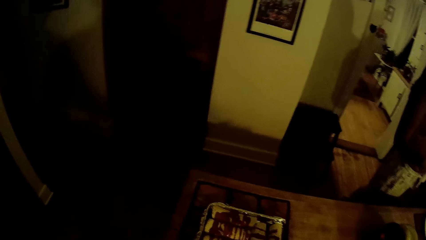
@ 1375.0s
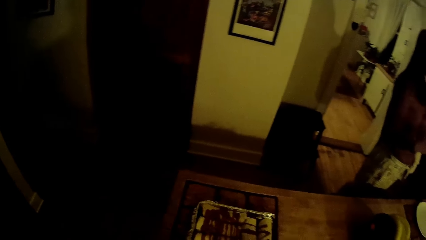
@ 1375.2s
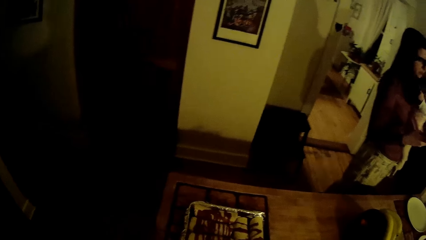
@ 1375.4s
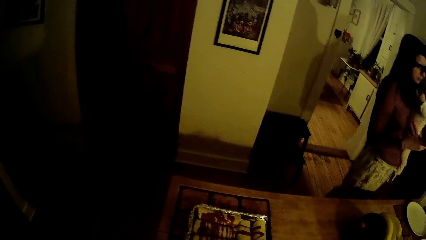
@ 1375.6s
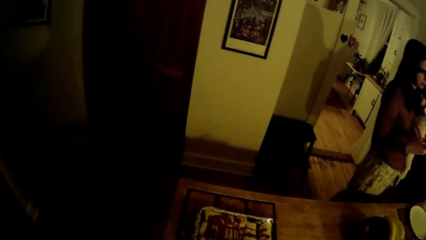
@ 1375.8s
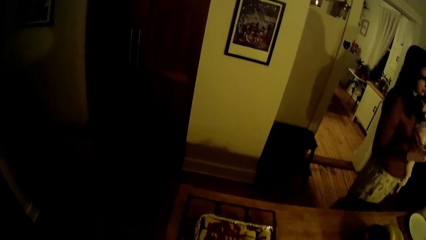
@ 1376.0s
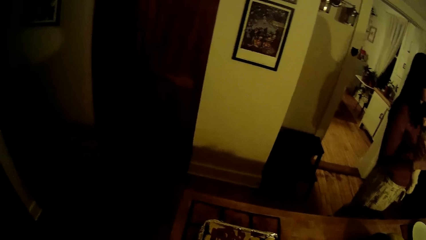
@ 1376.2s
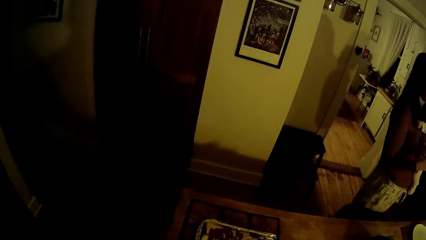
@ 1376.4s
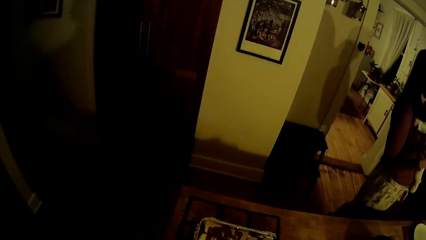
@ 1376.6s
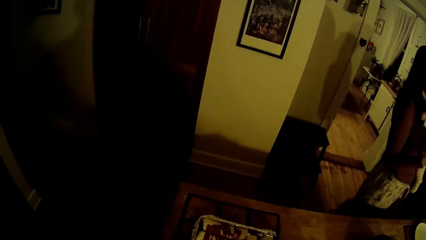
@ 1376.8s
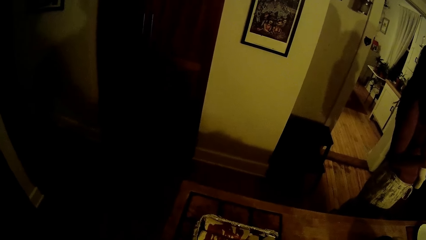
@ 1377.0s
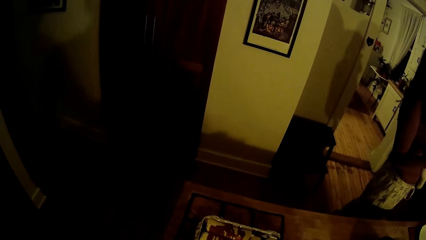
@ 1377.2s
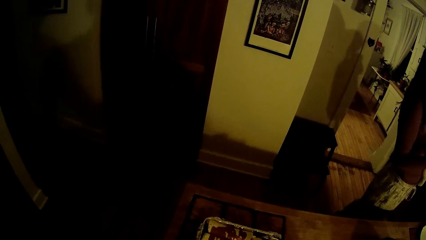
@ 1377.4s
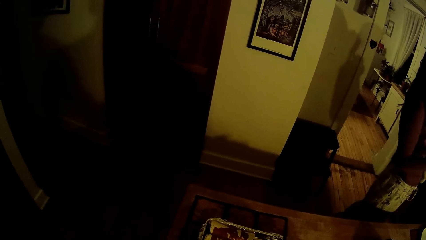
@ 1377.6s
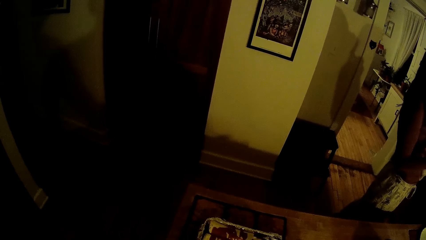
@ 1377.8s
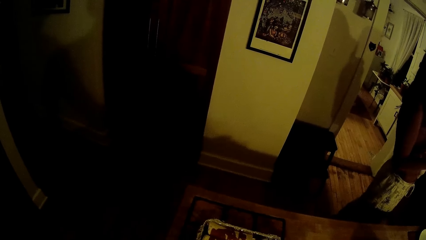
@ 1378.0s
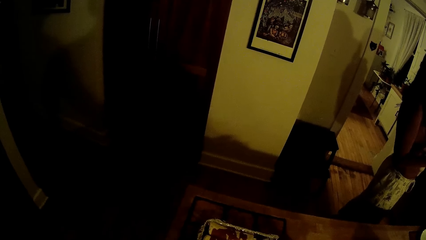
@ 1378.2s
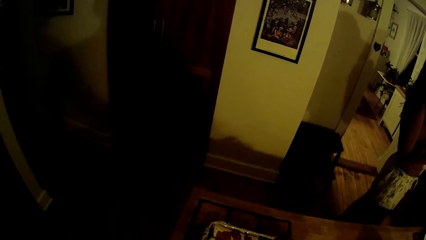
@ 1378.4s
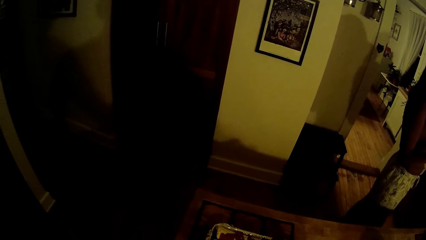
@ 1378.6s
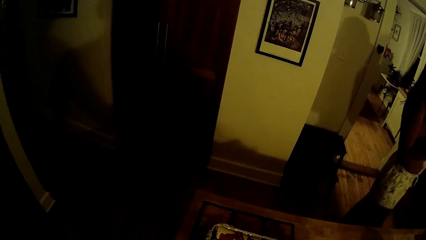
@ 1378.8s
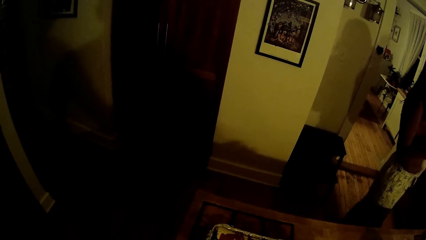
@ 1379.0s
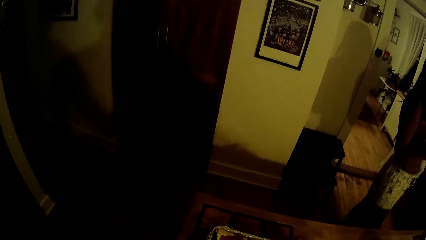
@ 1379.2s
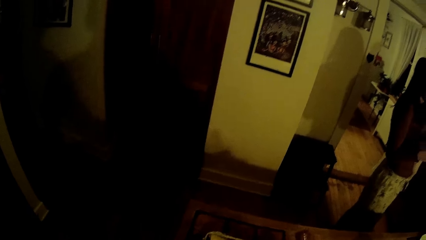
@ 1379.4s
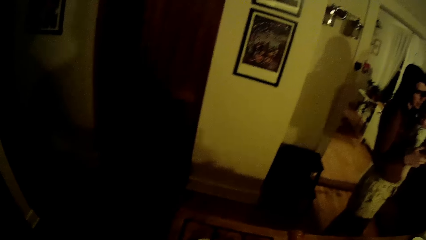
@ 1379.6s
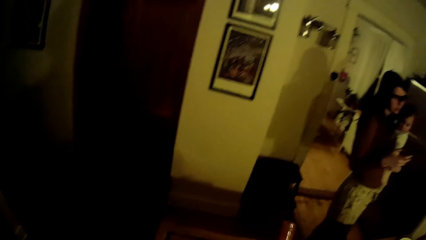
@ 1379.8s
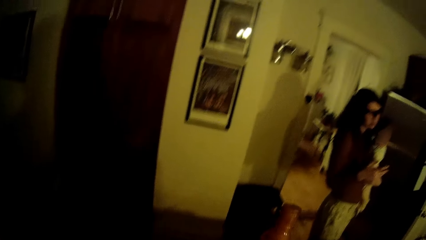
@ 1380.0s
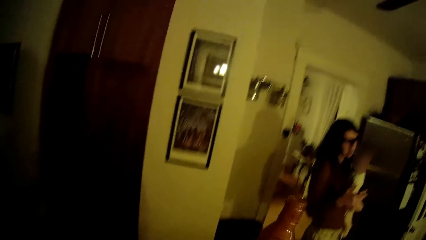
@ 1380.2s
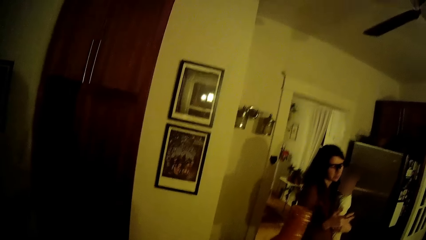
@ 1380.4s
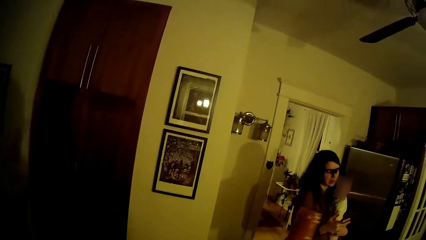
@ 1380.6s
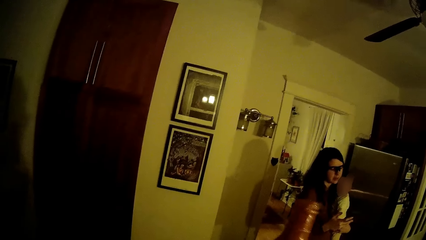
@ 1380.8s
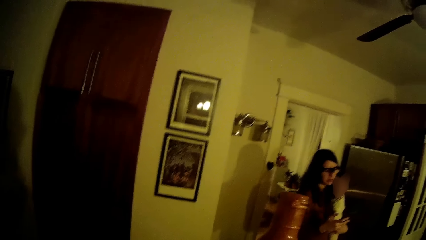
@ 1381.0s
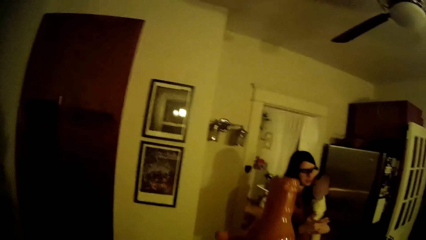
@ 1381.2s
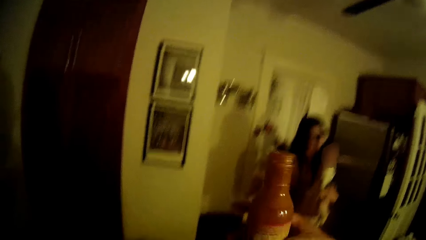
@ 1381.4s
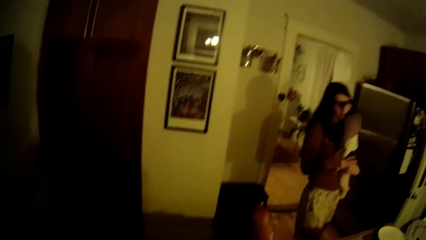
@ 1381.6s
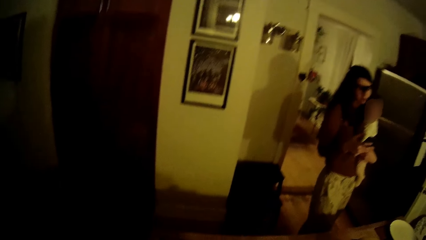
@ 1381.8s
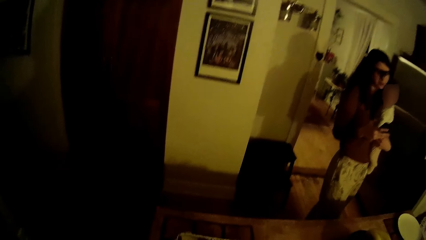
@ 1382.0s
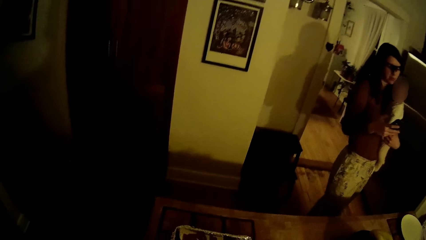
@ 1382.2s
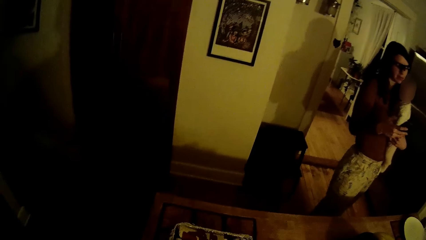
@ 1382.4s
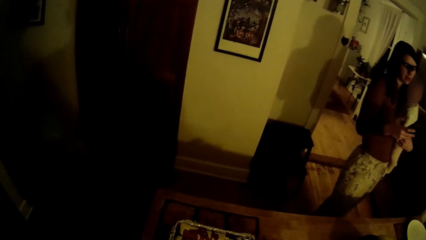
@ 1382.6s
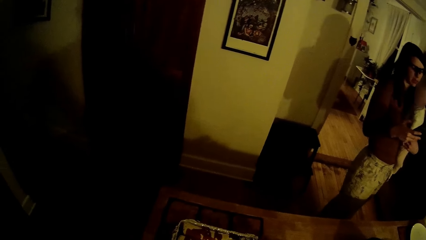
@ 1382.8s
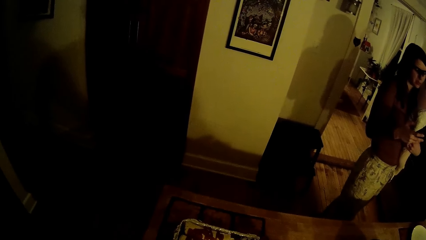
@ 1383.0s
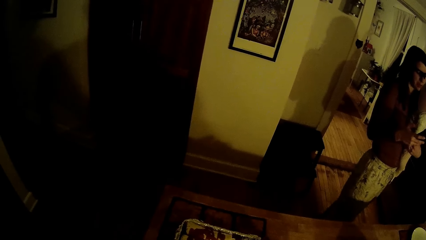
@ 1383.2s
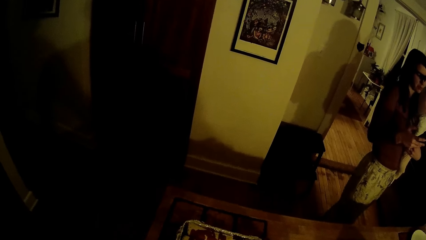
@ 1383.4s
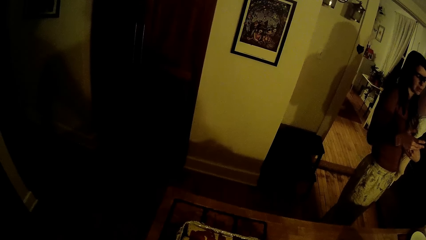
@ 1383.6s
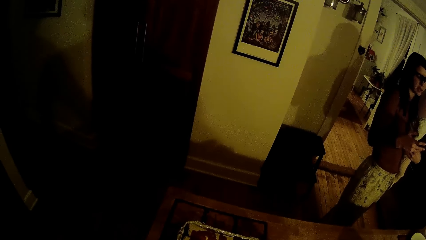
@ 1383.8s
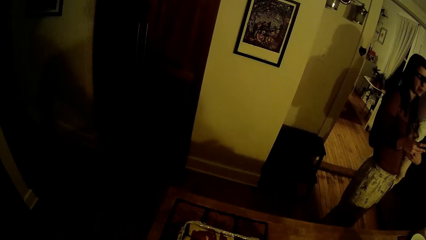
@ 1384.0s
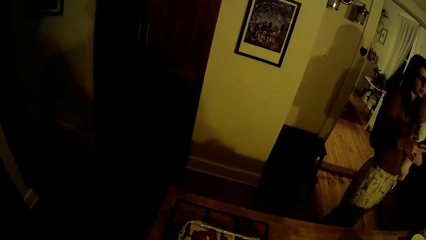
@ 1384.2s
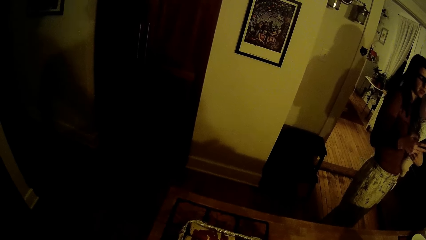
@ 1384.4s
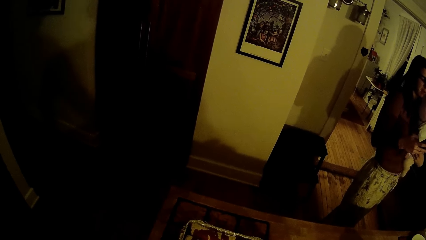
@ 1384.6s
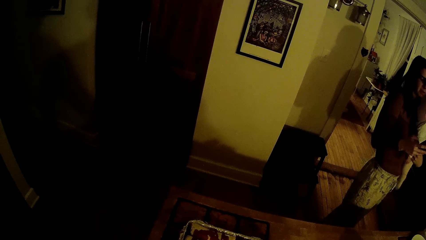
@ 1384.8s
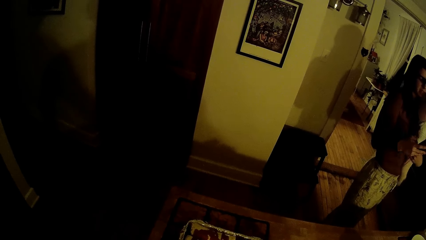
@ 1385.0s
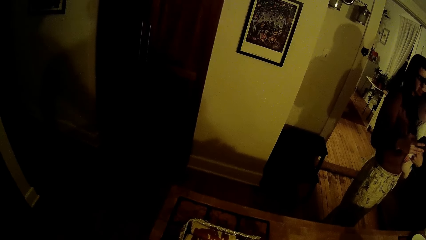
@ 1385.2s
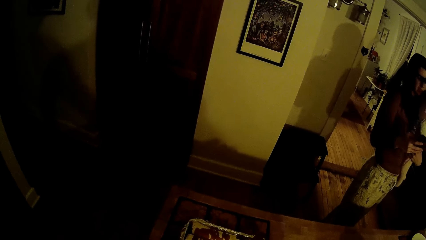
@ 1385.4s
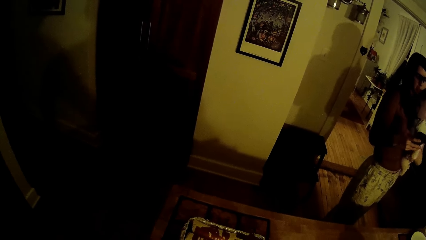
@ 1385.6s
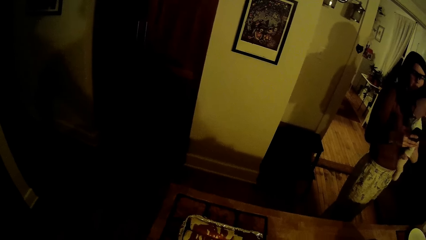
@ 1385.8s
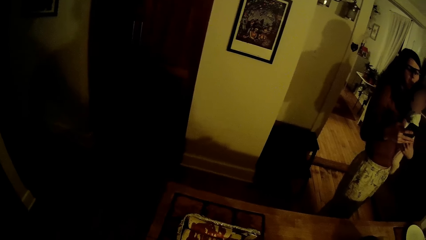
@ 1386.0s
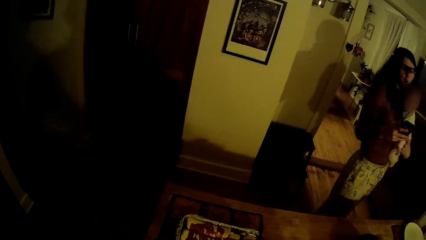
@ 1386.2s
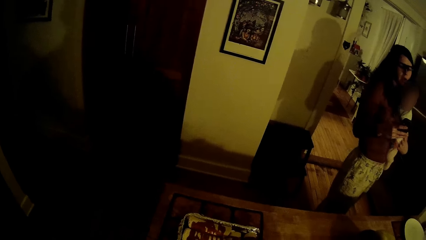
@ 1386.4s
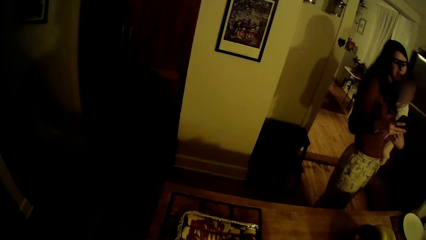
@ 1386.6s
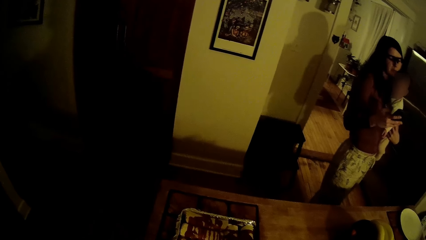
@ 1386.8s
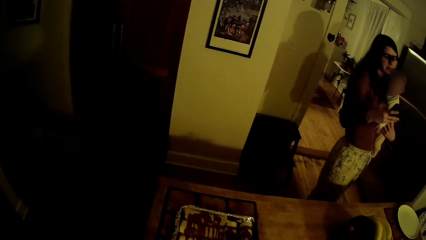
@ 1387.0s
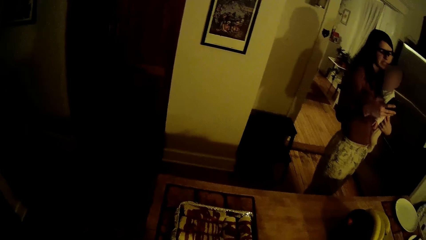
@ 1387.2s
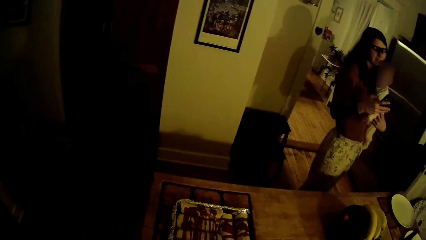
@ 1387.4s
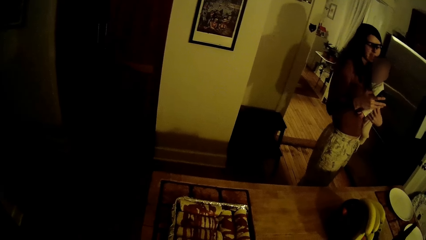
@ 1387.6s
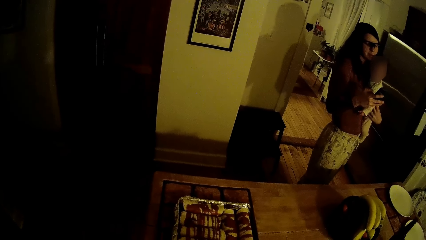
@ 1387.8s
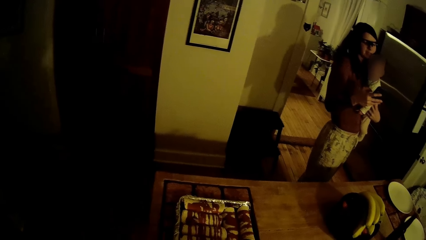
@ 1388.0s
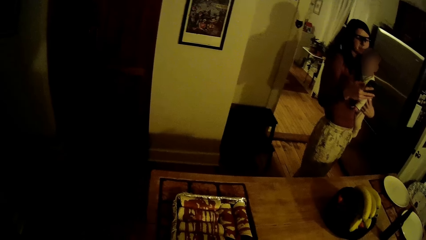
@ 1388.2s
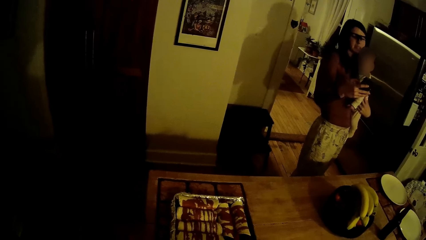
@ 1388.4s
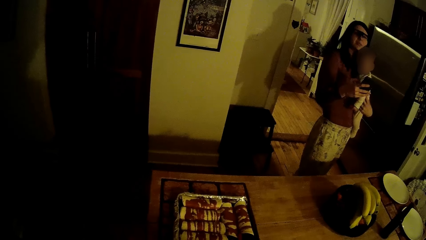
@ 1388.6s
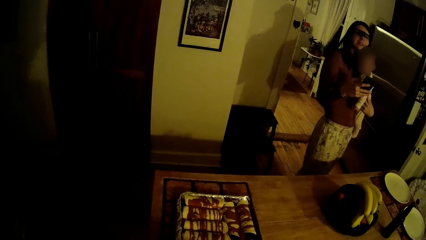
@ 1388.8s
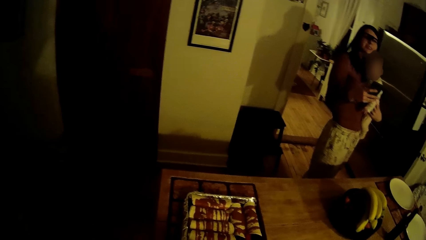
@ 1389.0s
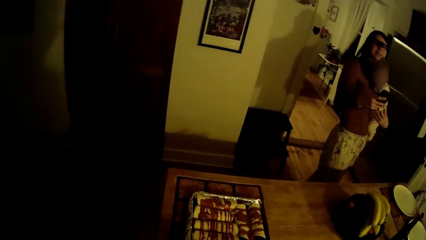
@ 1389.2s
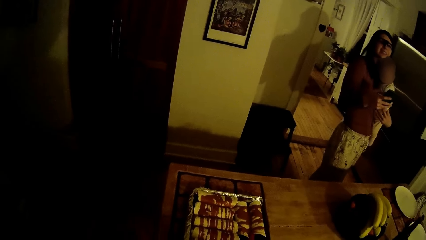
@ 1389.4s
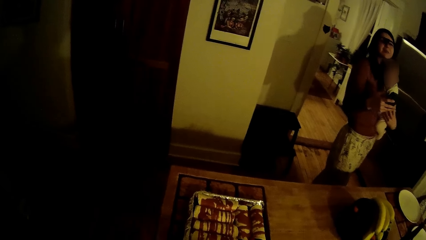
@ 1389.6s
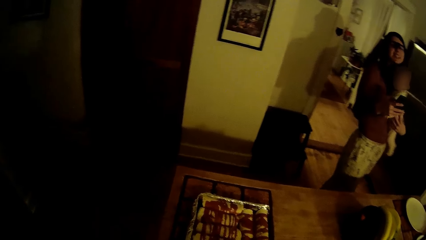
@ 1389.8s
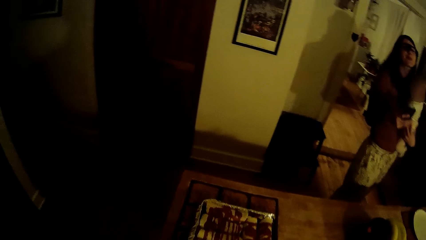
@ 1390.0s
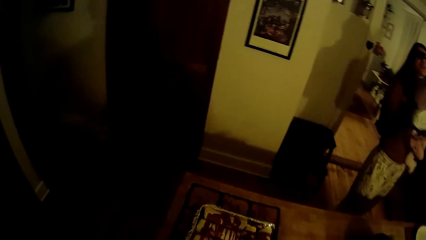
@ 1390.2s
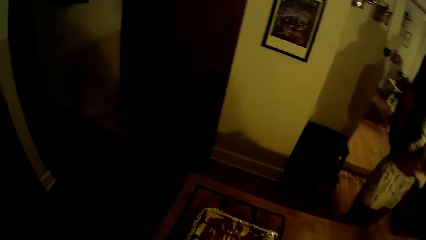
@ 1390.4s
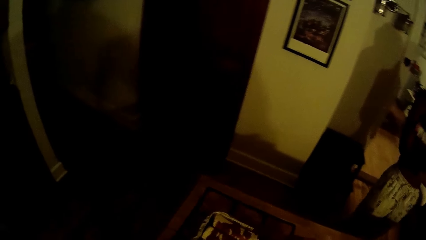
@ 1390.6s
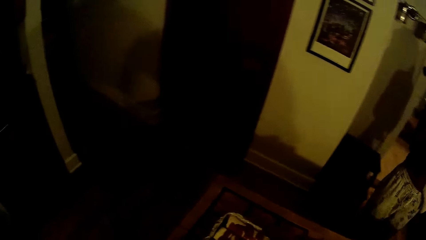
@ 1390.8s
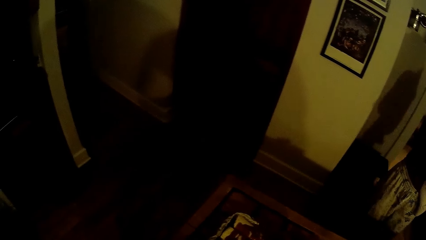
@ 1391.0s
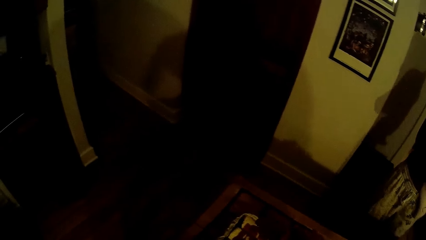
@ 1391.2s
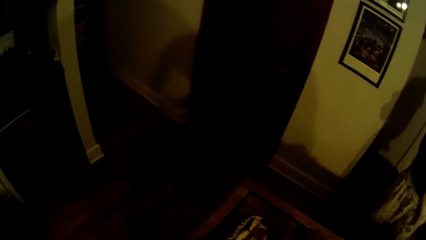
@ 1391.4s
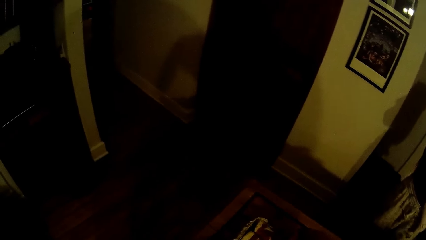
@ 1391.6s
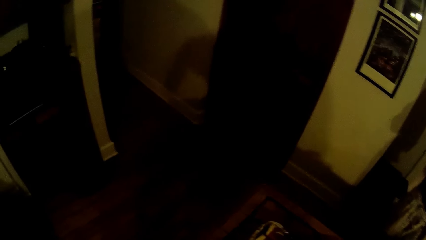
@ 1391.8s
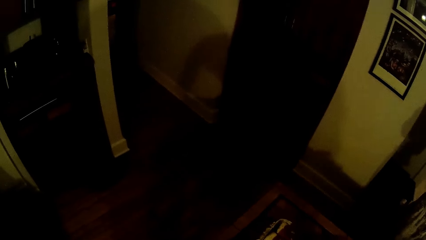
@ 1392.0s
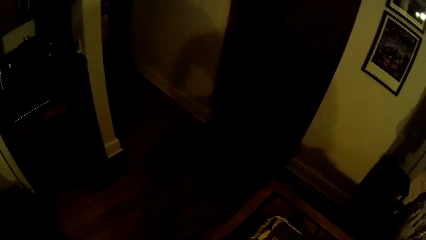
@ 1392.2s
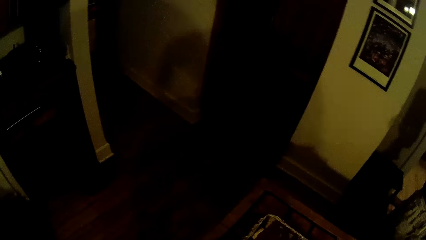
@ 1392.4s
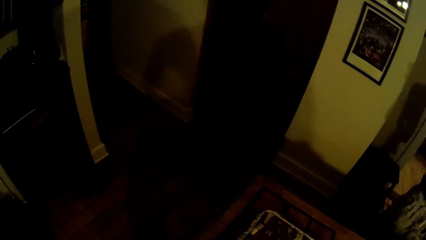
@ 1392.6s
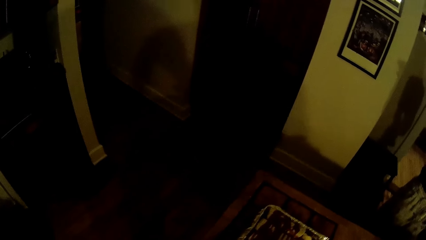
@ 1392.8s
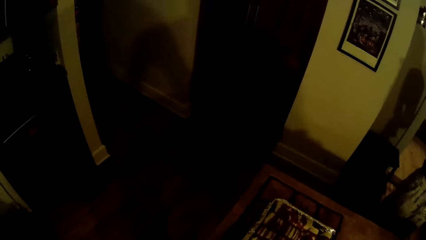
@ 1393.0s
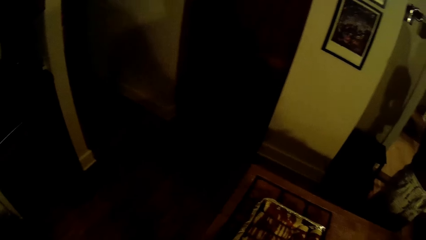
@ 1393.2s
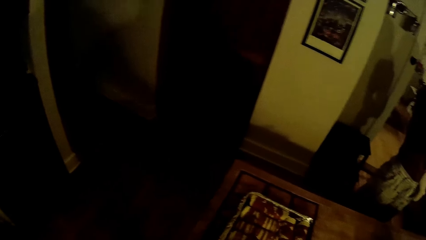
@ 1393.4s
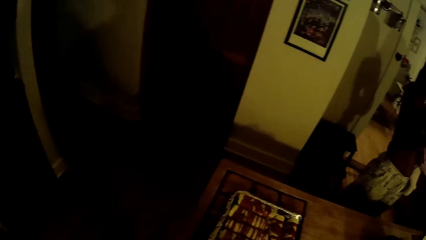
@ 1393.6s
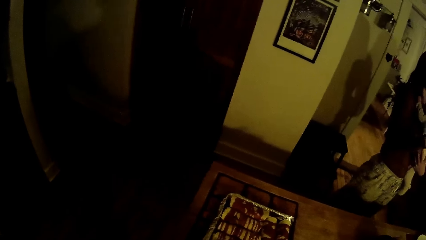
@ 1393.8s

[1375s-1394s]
The camera wearer talks to the lady. He holds a container with his right hand. He checks the sauce. The lady talks to the camera wearer. The camera wearer pours the sauce in the food. The lady talks to the camera wearer.
